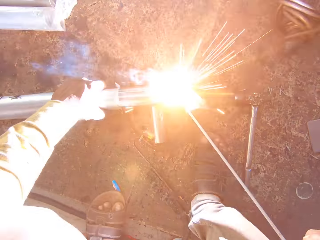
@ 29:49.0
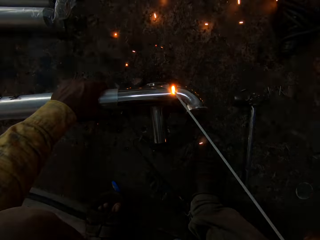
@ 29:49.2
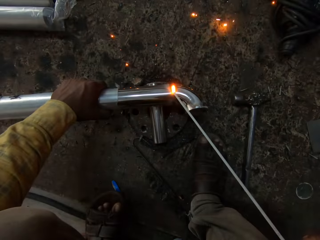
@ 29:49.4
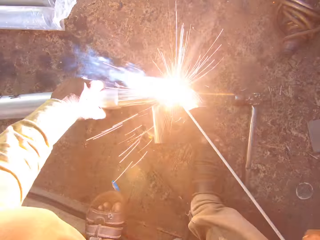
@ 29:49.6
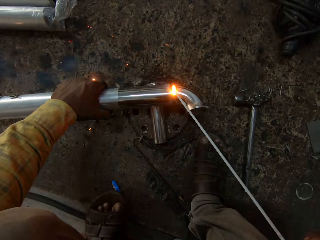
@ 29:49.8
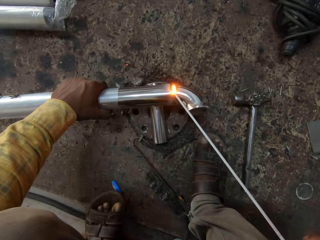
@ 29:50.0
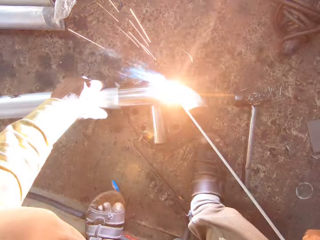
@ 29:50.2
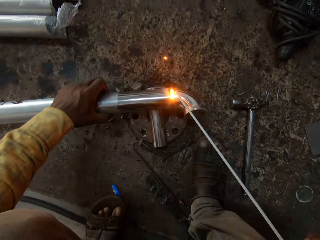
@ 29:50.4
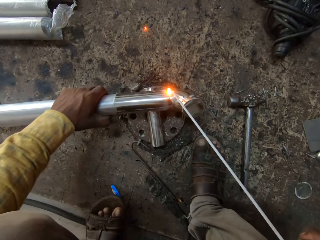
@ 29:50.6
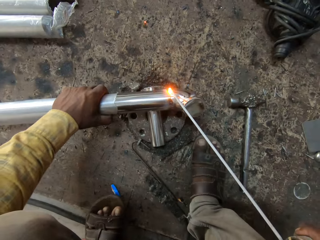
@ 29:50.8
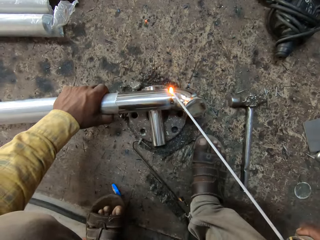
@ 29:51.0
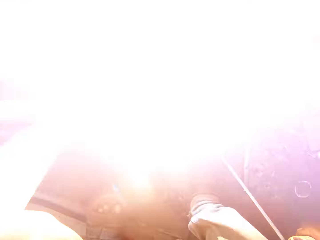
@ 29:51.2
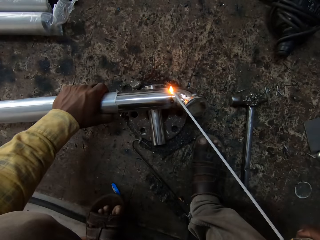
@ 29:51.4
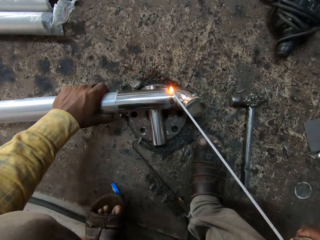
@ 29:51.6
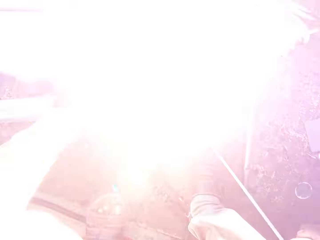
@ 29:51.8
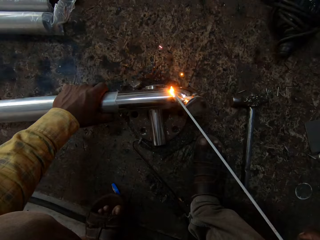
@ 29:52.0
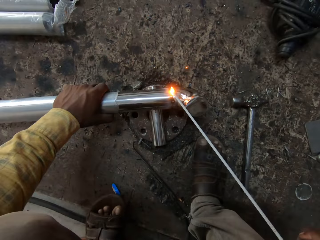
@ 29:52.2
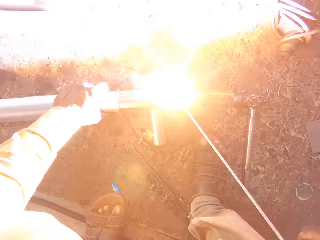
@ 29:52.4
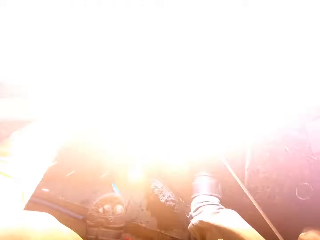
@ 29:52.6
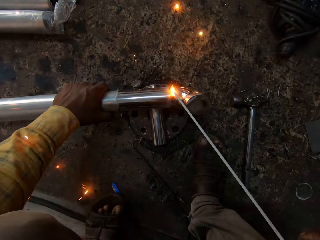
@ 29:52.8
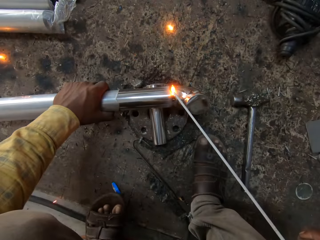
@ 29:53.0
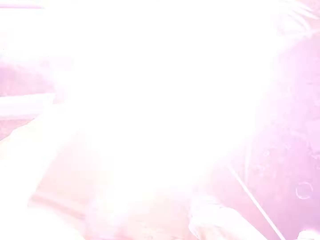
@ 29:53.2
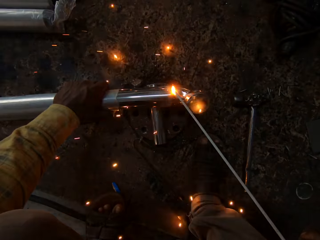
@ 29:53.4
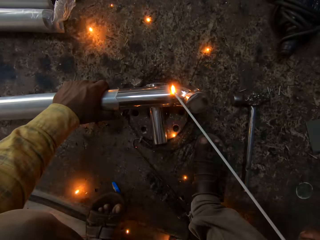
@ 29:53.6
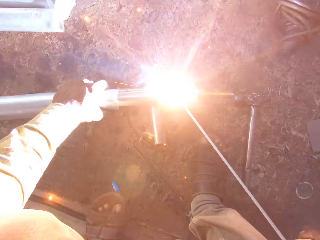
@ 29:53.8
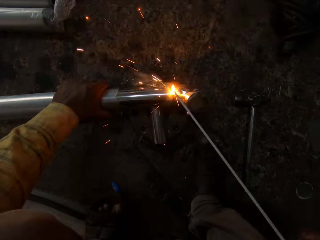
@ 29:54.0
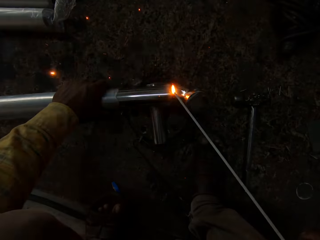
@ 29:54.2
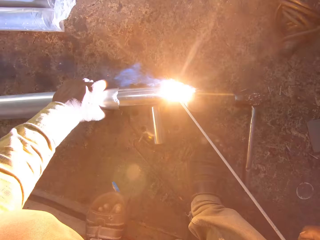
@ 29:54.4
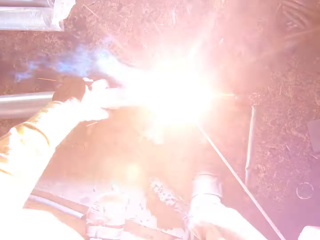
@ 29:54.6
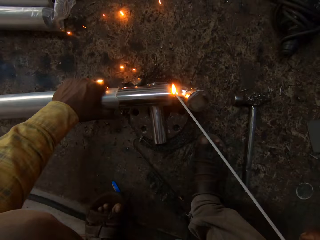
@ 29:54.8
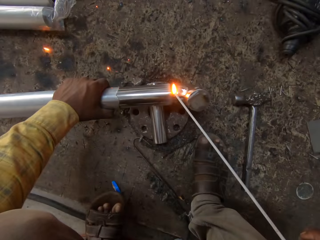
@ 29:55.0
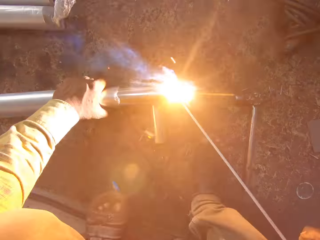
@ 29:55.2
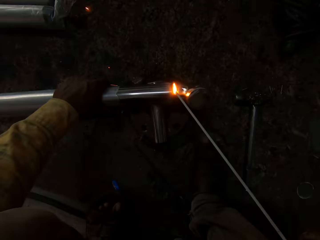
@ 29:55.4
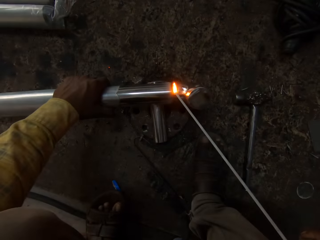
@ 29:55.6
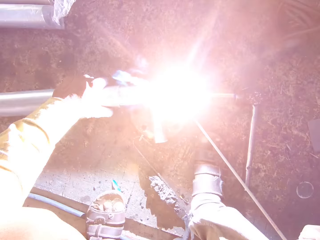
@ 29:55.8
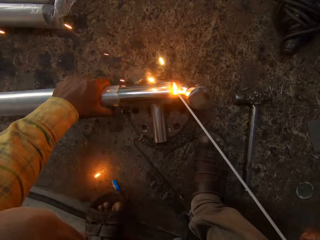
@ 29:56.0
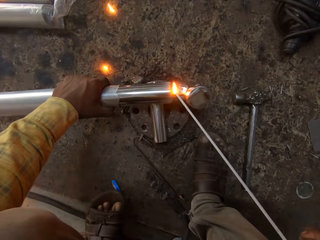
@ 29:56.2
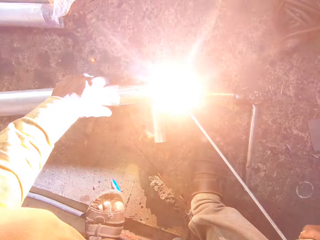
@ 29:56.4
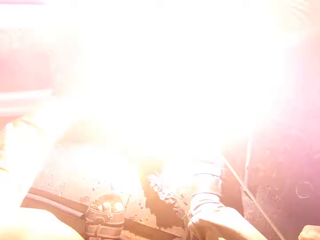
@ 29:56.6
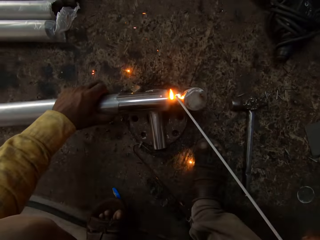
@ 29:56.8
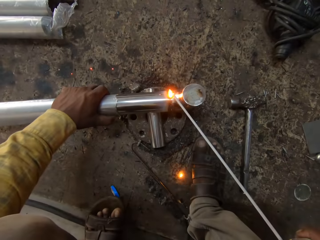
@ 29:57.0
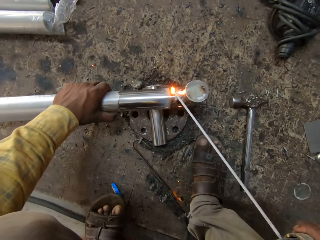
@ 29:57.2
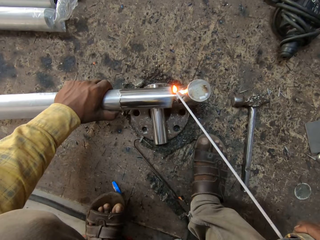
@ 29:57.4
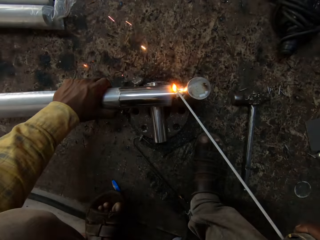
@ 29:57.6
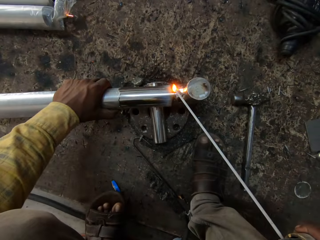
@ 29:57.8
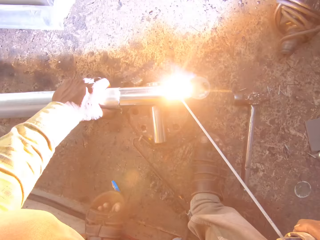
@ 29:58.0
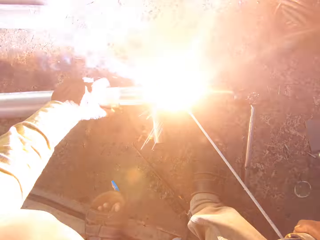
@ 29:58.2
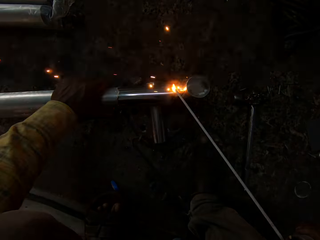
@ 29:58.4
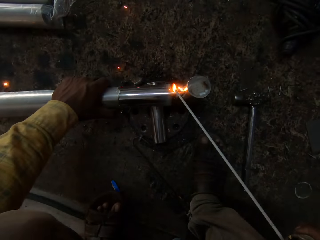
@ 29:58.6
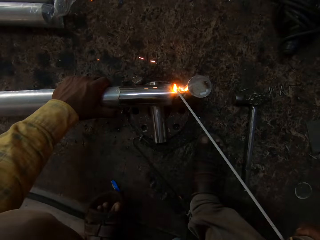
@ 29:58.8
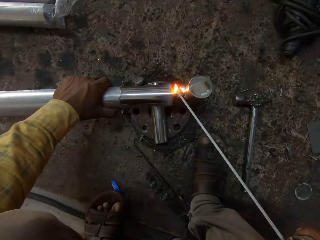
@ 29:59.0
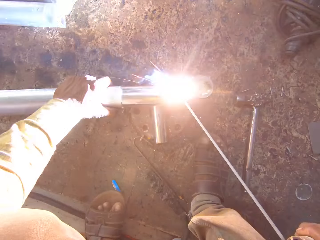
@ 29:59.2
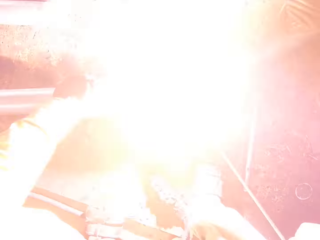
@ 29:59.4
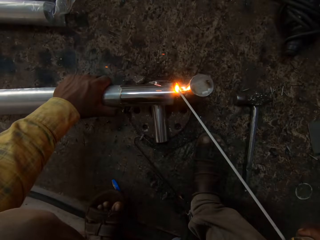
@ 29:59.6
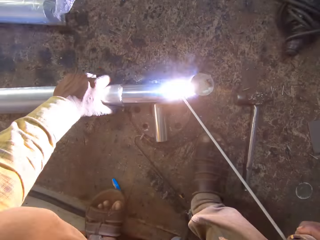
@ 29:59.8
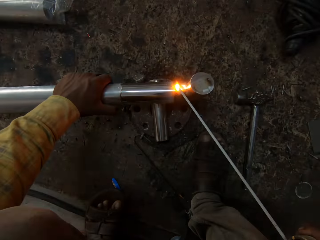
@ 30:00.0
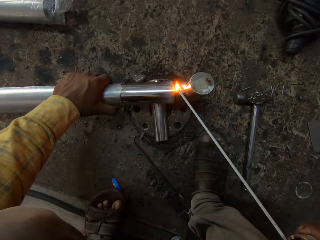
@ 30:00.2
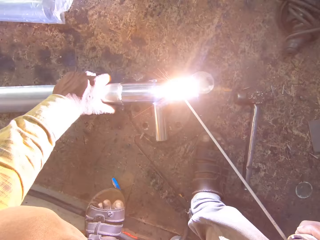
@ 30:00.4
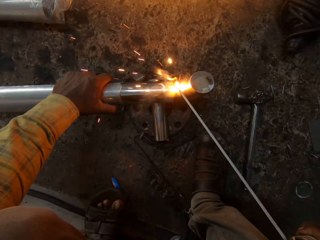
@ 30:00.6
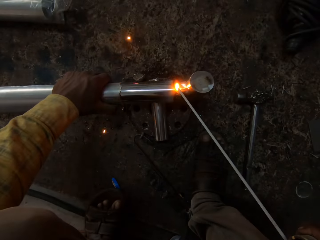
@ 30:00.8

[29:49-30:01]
The camera wearer turns the metal rod. They weld. They turn the metal rod. They weld.

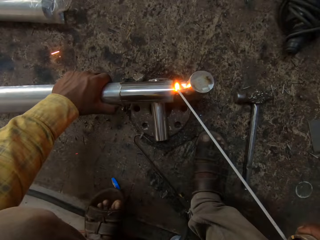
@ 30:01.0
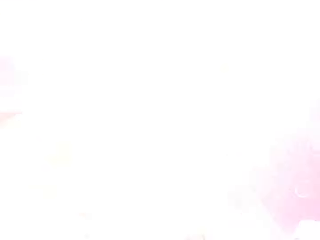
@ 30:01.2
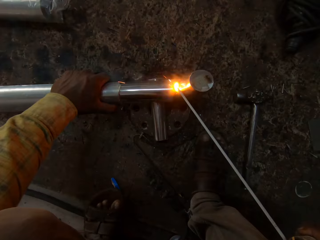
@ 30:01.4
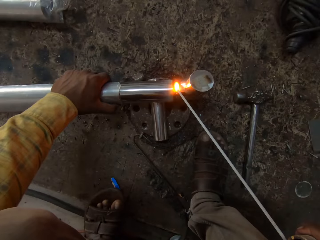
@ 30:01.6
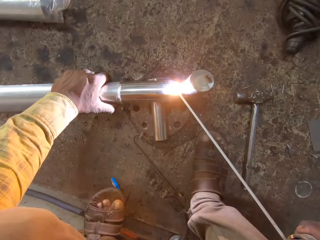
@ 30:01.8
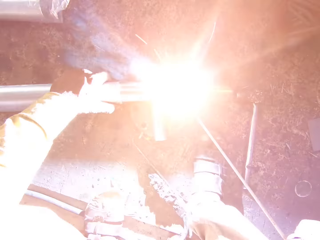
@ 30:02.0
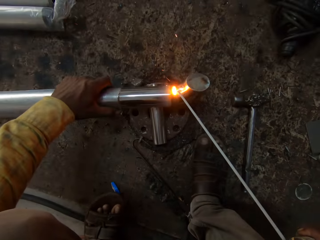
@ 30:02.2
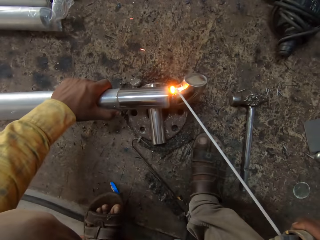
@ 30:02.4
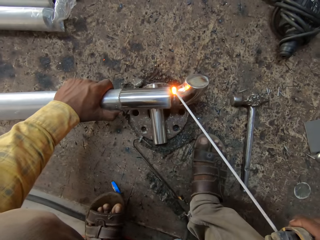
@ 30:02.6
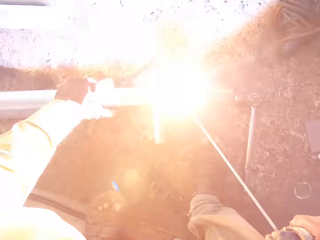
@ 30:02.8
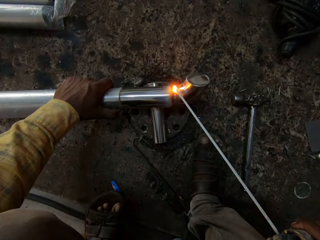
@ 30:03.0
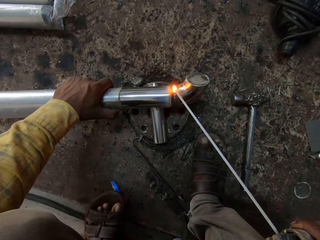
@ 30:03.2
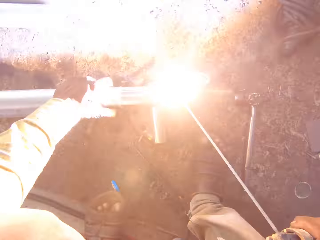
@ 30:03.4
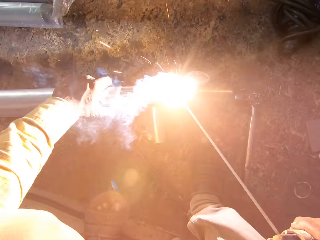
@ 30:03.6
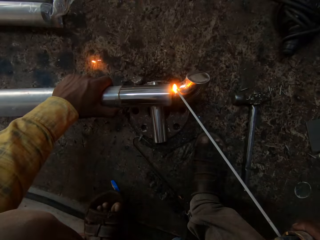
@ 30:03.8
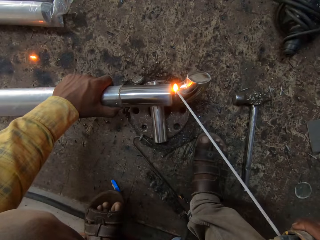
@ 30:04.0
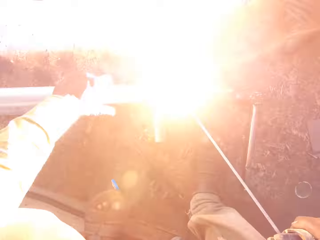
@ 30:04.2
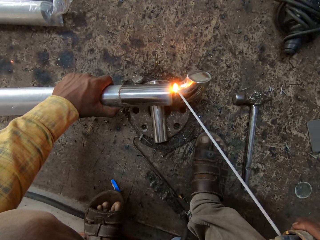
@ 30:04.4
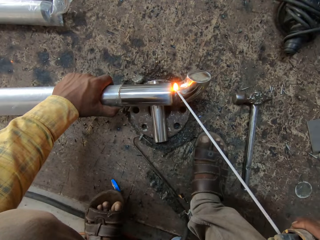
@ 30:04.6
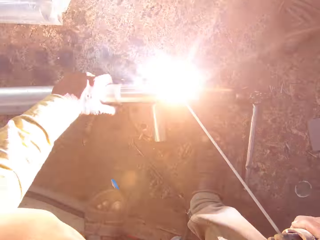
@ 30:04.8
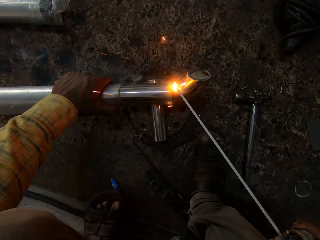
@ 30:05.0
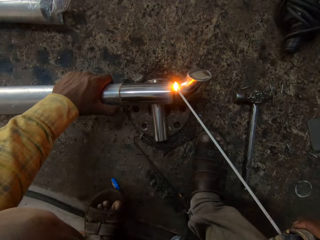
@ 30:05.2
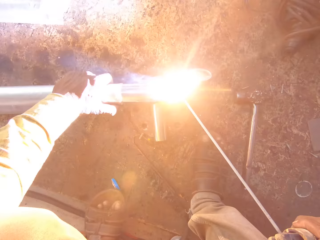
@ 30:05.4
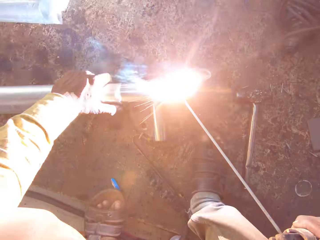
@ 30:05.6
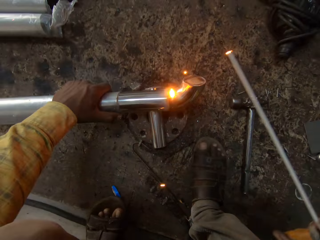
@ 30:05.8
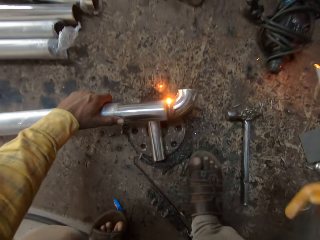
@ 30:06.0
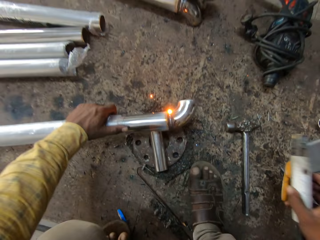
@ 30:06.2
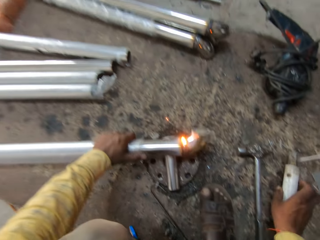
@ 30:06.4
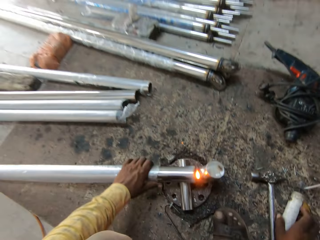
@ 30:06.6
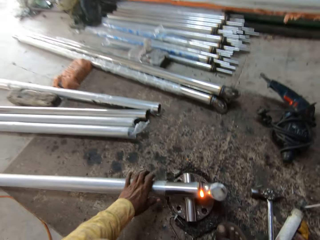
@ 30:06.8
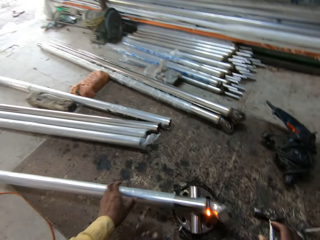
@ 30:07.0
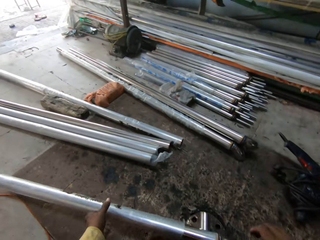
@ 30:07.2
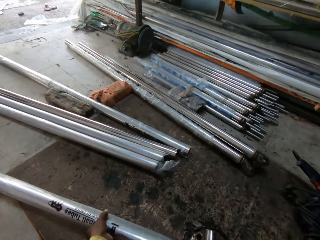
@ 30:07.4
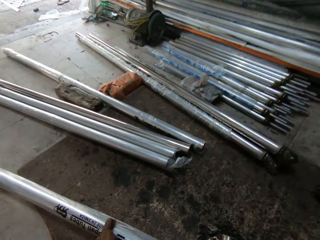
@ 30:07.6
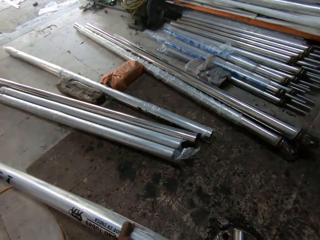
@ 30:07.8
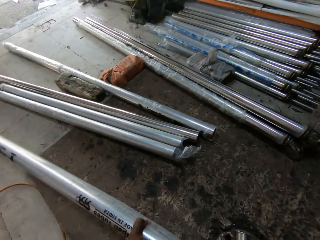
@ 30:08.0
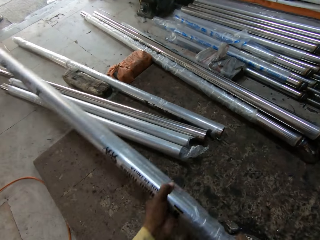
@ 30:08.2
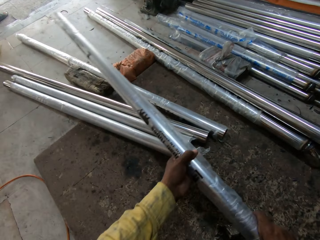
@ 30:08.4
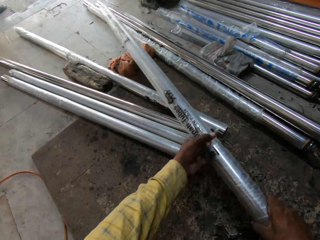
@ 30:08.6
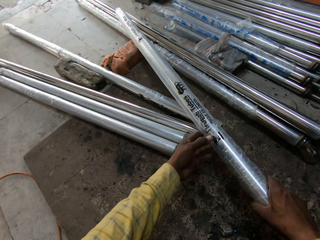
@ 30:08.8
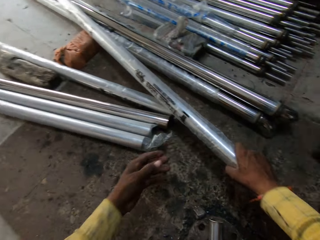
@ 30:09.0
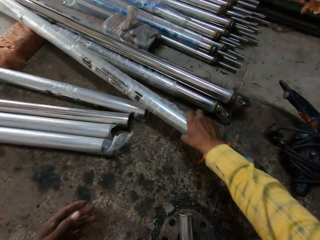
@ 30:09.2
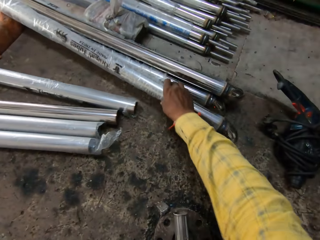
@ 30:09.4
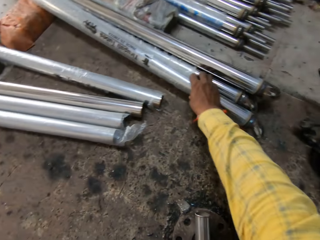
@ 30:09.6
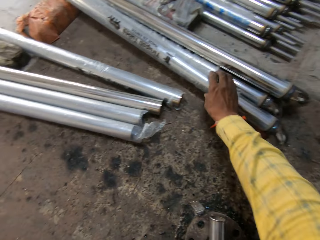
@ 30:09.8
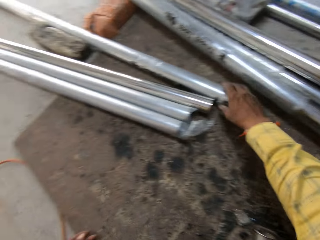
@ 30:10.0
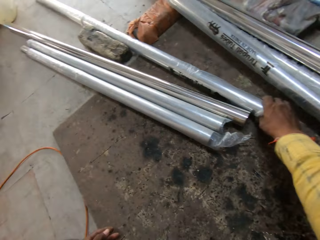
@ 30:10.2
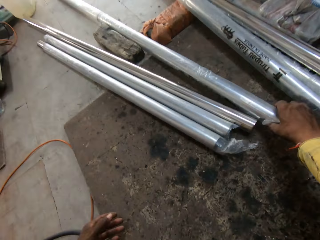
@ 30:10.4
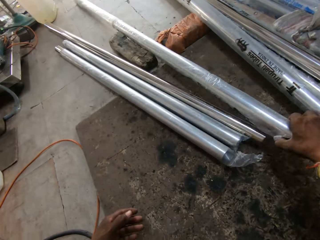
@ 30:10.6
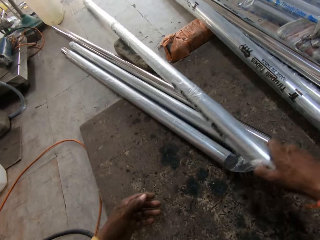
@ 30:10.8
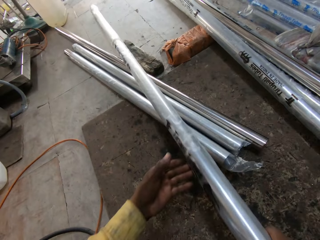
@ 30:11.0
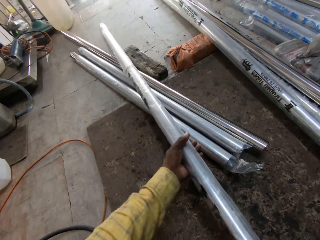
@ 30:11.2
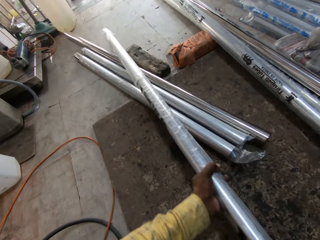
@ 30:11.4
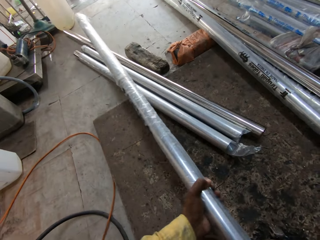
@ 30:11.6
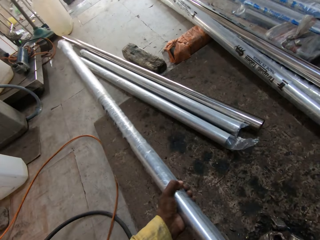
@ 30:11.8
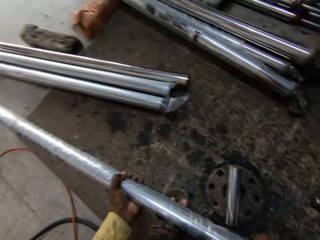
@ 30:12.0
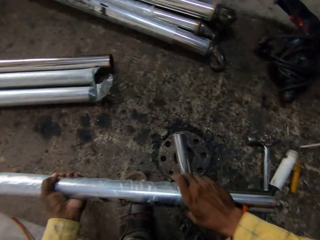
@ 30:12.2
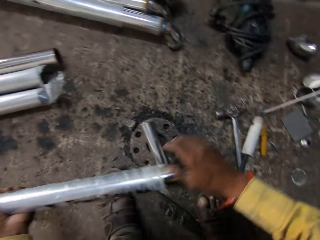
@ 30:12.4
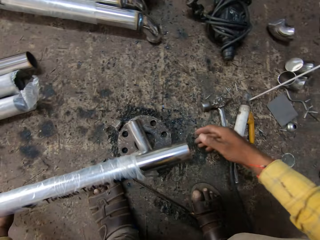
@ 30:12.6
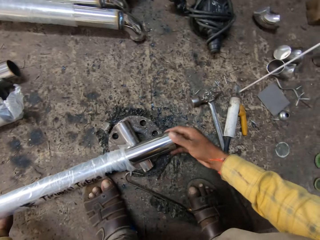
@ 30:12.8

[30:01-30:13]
The camera wearer turns the metal rod. They weld. They turn the metal rod. They put the electrode holder on the floor. They lift up the metal rod and place the metal rod on other rods. They pick up a metal rod and pull the metal rod.
